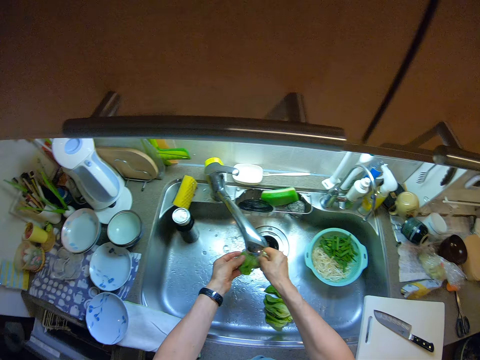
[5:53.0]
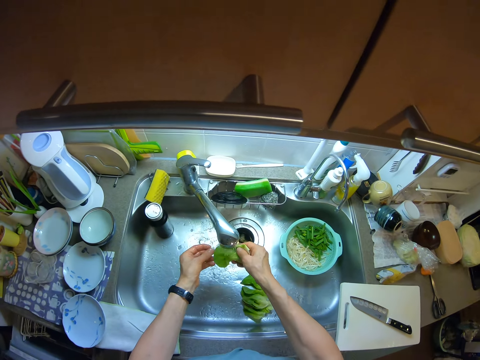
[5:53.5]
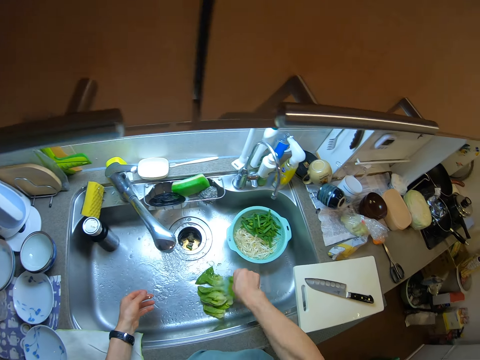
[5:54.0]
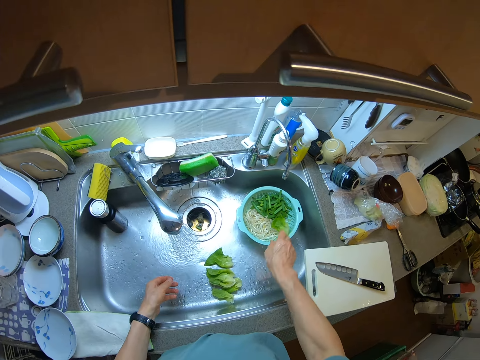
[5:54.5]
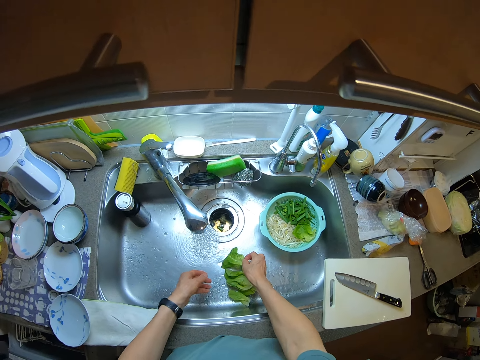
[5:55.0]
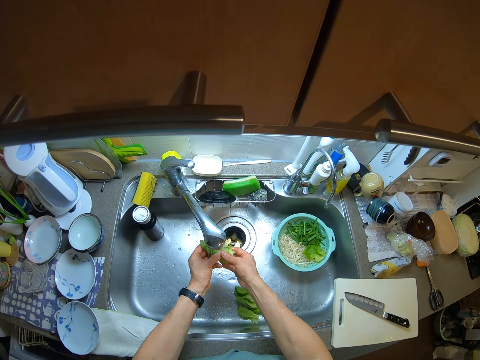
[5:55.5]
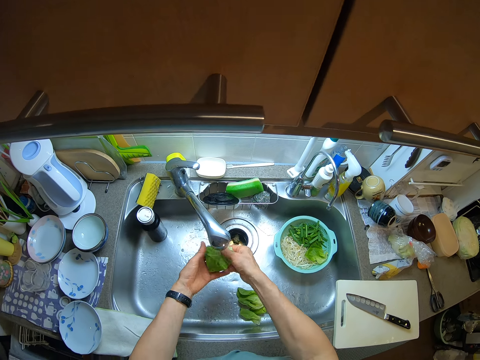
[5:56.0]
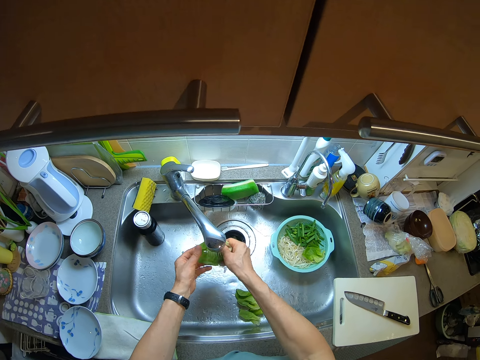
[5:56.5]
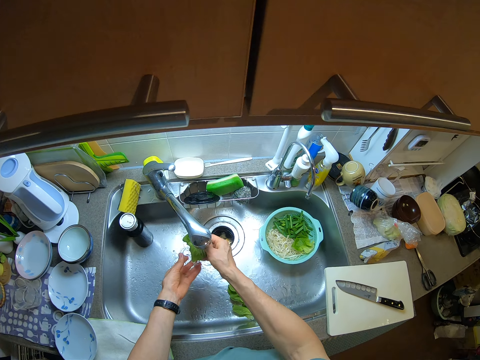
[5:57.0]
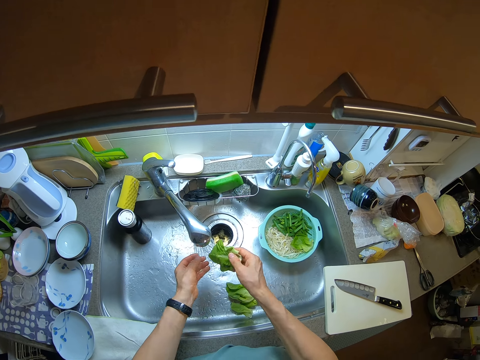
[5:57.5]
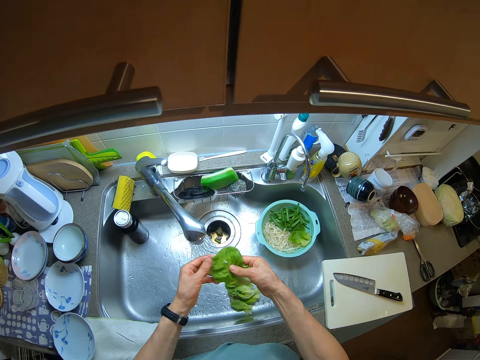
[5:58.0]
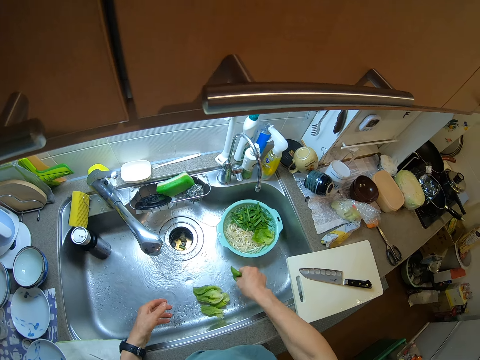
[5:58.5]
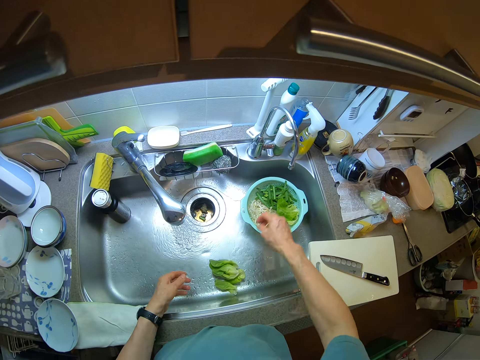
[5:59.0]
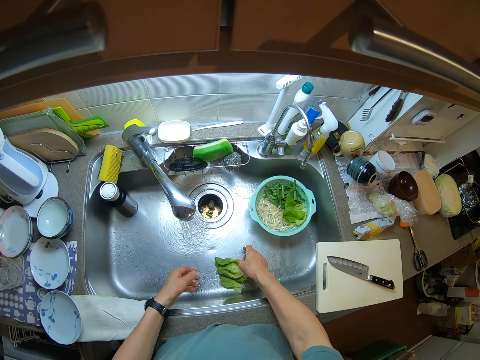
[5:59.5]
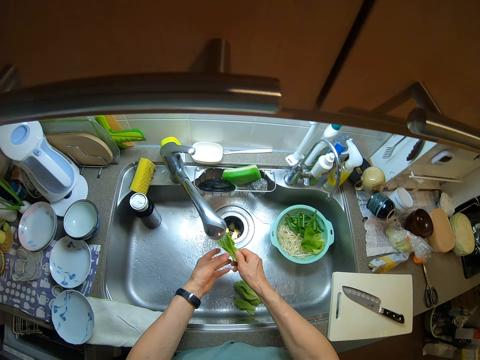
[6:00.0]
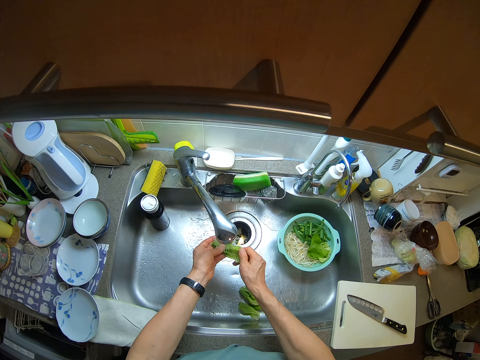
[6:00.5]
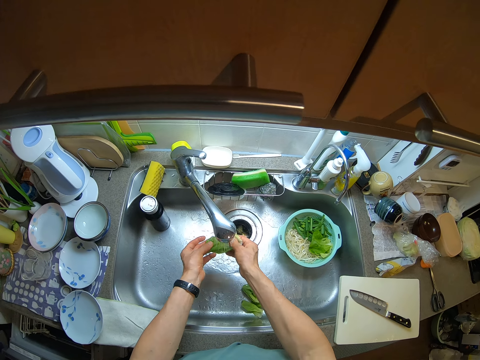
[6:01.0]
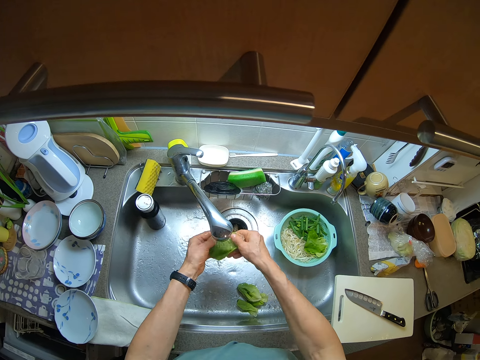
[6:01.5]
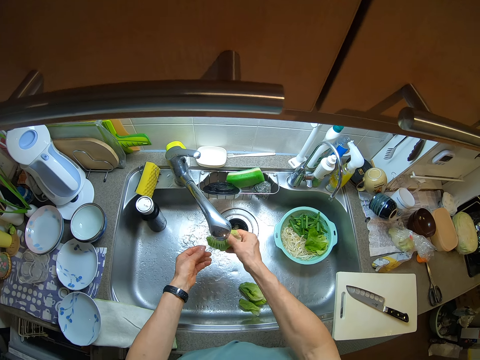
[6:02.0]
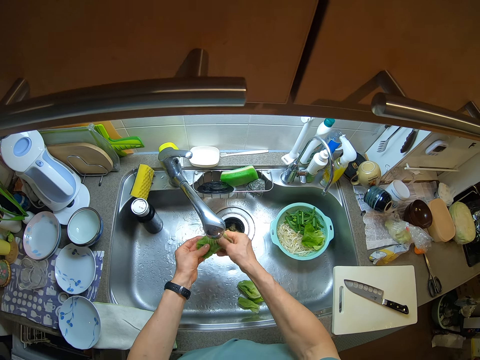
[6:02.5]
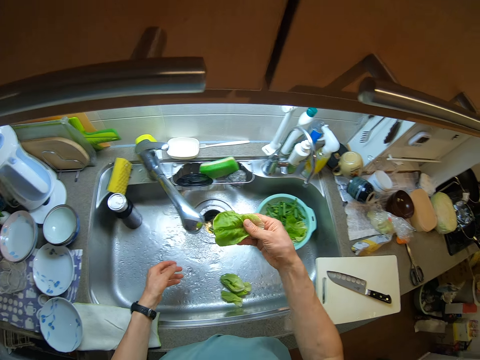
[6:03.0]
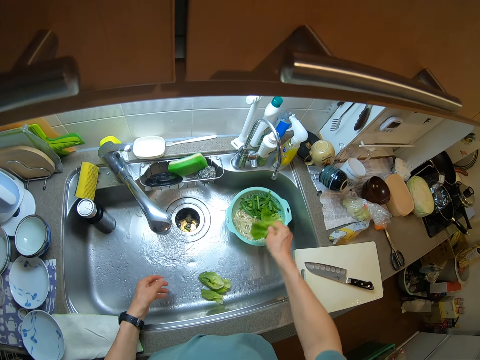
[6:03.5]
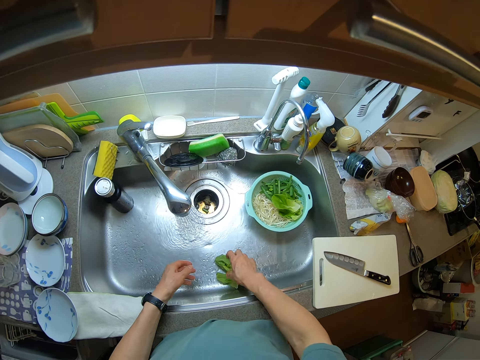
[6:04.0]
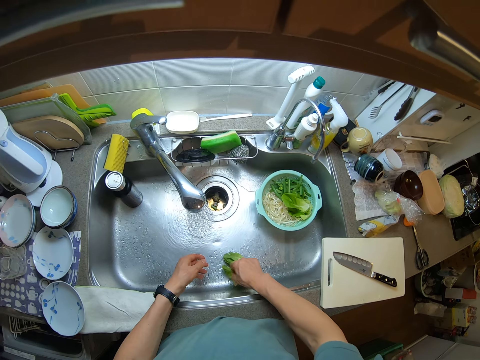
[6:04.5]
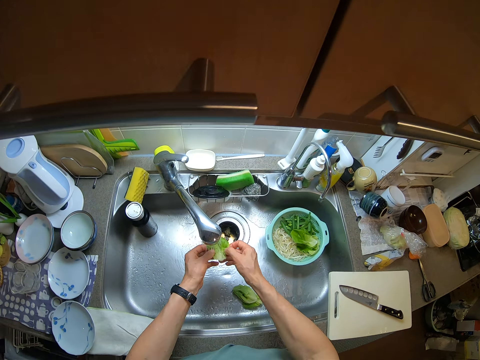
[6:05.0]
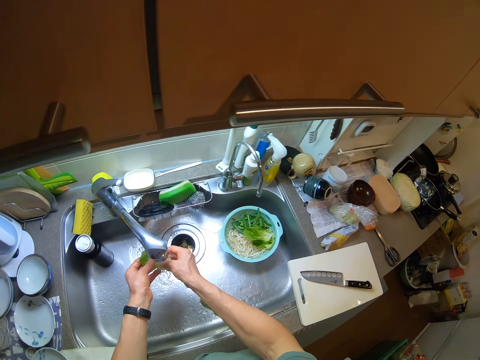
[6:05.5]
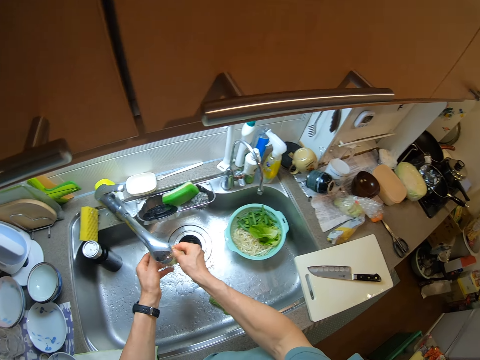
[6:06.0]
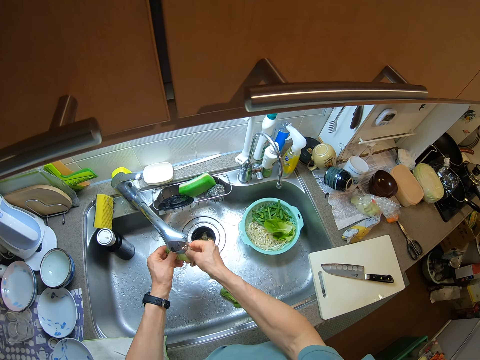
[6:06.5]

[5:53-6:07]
The camera wearer flaps the lettuce. She puts the lettuce into the sieve containing some pasta and cut spring onions. She picks another lettuce from the basin of the kitchen sink with her right hand. She rinses the lettuce with the water from the tap. She shakes her hand. She flaps the lettuce. She puts the lettuce into the sieve containing some pasta and cut spring onions. She picks another lettuce from the basin of the kitchen sink with her right hand. She rinses the lettuce with the water from the tap. She flaps the lettuce. She puts the lettuce into the sieve containing some pasta and cut spring onions. She shakes her hand. She picks another lettuce from the basin of the kitchen sink with her right hand. She rinses the lettuce with the water from the tap.

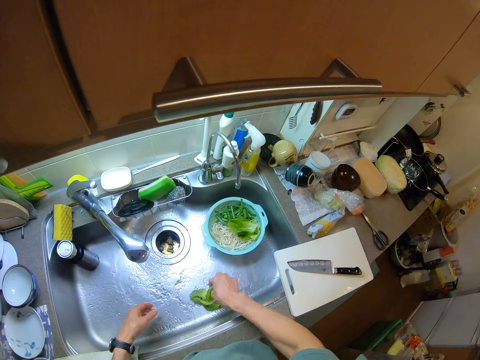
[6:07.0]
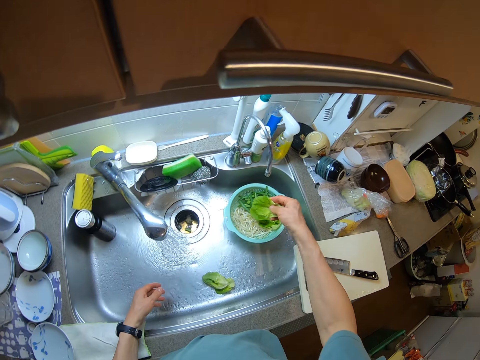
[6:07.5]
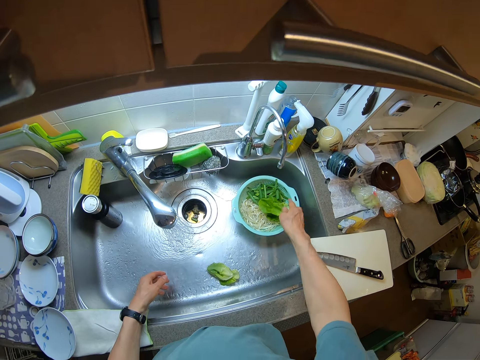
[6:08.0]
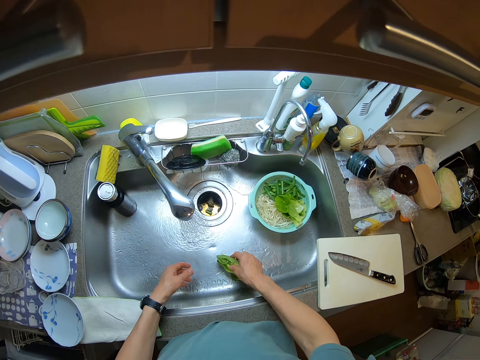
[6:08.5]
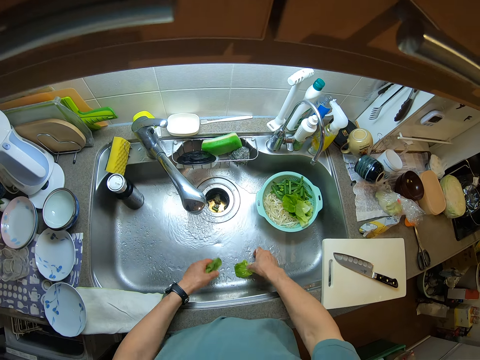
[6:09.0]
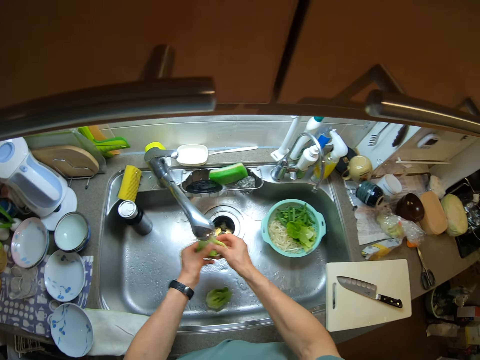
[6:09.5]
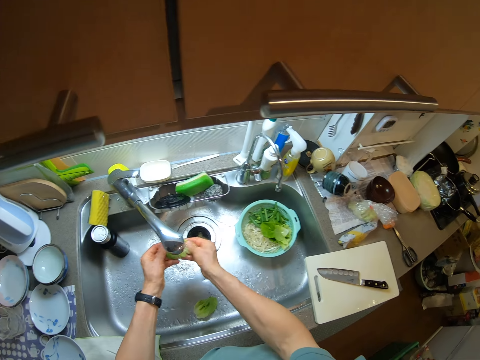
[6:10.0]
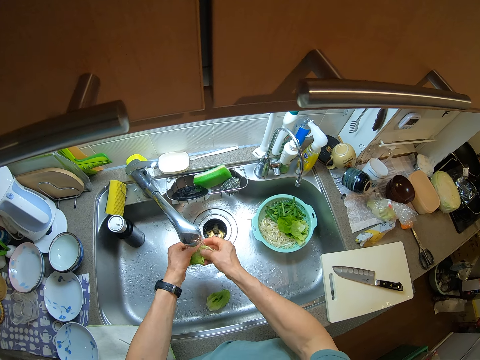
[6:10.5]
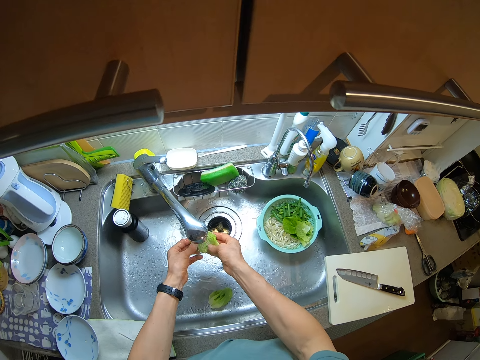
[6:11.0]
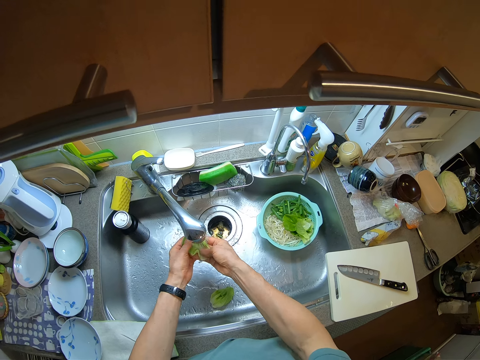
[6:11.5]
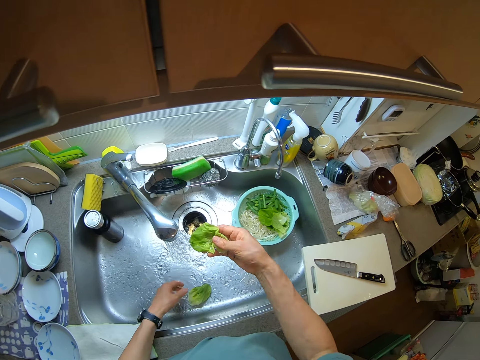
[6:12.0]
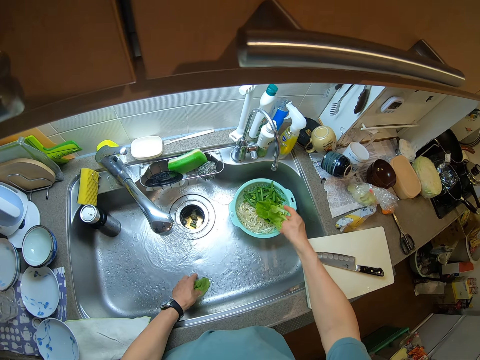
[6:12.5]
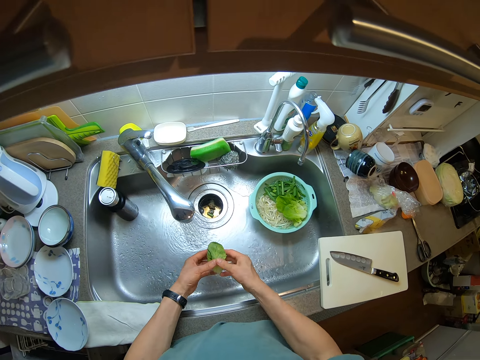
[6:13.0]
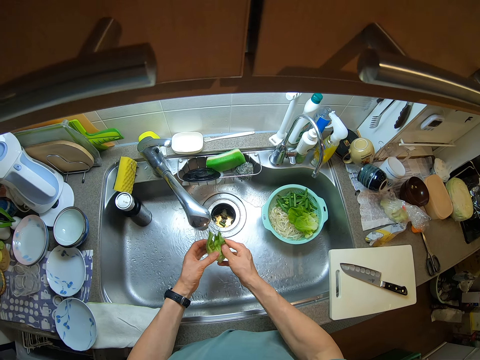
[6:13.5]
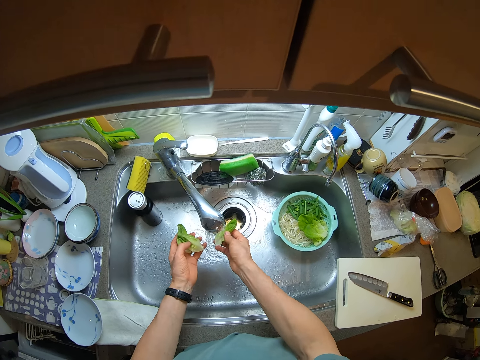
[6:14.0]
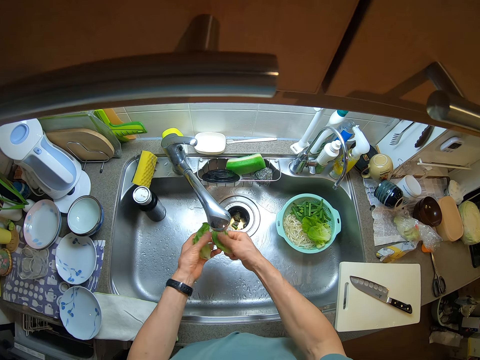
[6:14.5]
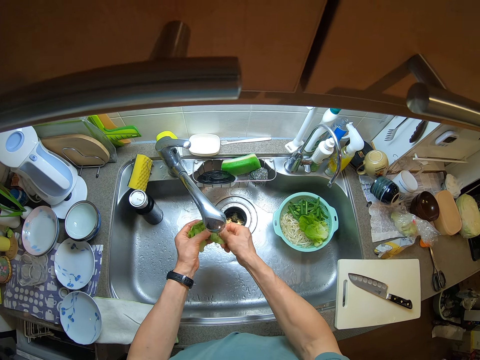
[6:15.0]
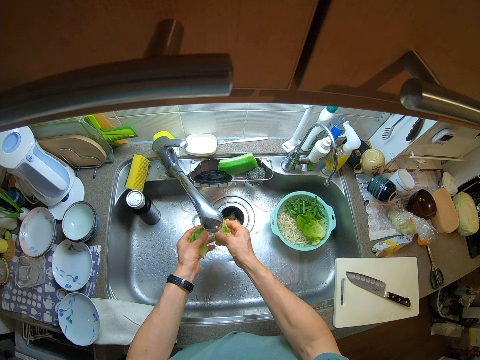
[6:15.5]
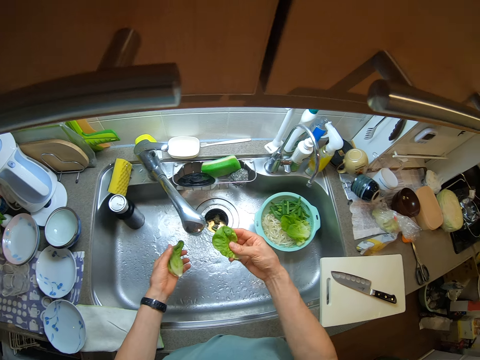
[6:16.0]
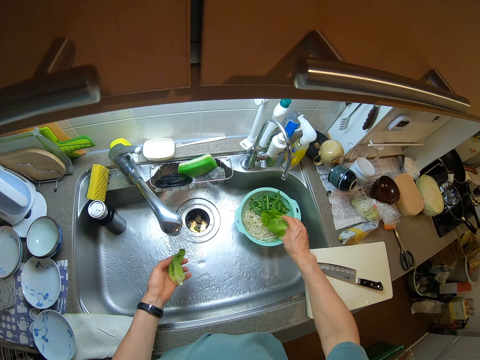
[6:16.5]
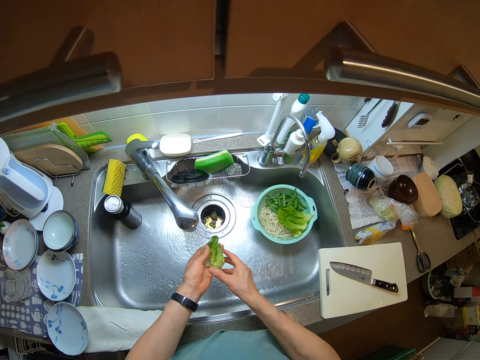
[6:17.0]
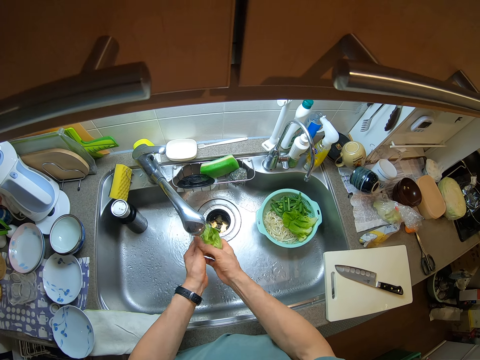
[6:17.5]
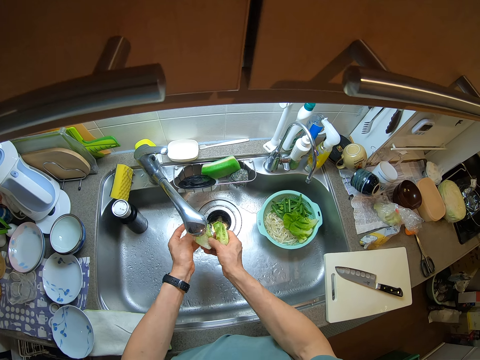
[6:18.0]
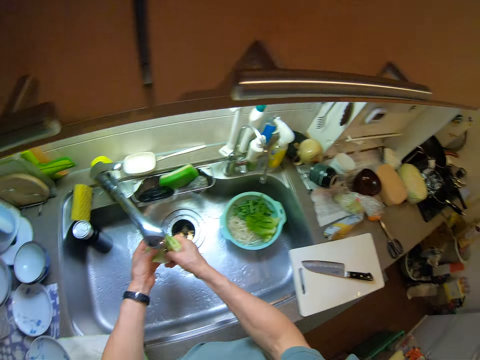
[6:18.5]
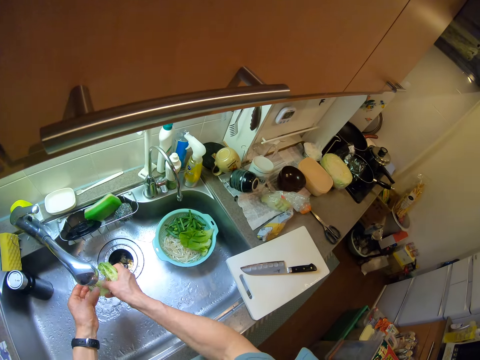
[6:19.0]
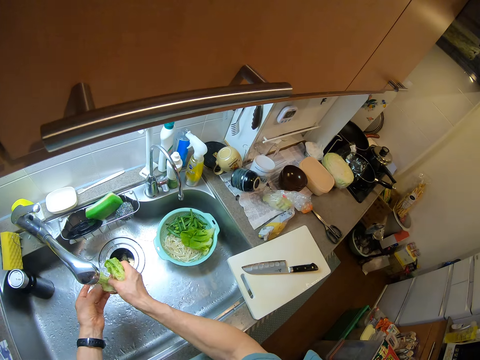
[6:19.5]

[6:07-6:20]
The camera wearer flaps the lettuce. She puts the lettuce into the sieve containing some pasta and cut spring onions. She shakes her hand. She passes the lettuce from her right hand to her left hand. She picks another lettuce from the basin of the kitchen sink with her right hand. She drops the lettuce in her left hand on the basin of the kitchen sink. She picks another lettuce from the basin of the kitchen sink with her right hand. She rinses the lettuce with the water from the tap. She flaps the lettuce. She puts the lettuce into the sieve containing some pasta and cut spring onions. She picks another lettuce from the basin of the kitchen sink with her left hand. She puts one of the lettuces in her left hand. She rinses the lettuce in her right hand with the water from the tap. She flaps the lettuce in her right hand. She puts the lettuce into the sieve containing some pasta and cut spring onions. She shakes her hand. She rinses the lettuce in her left hand with the water from the tap.
